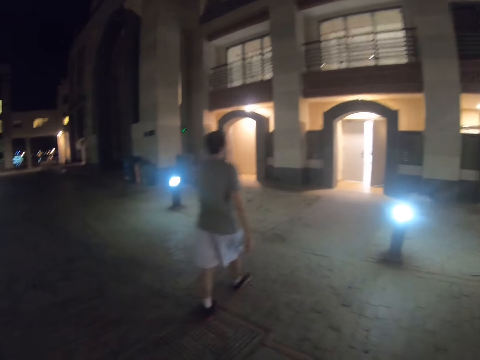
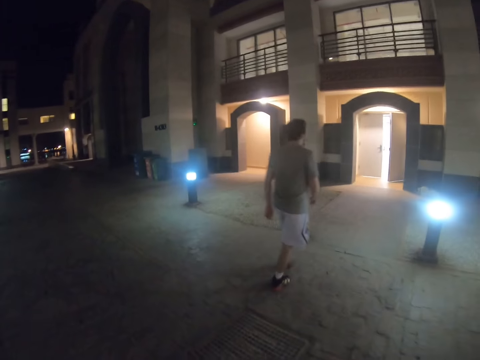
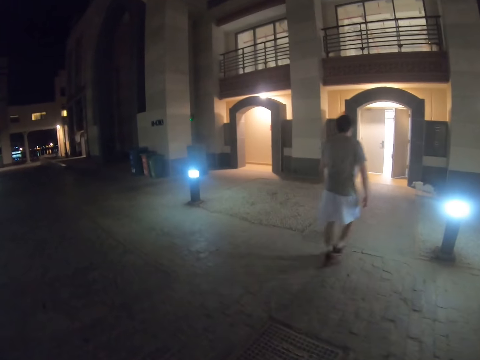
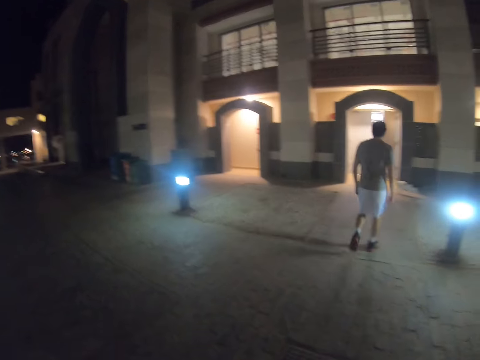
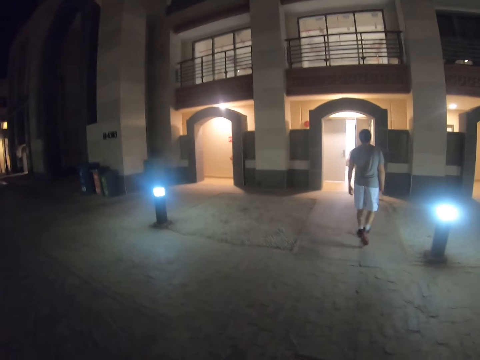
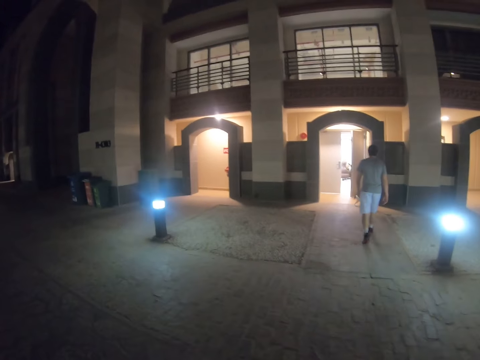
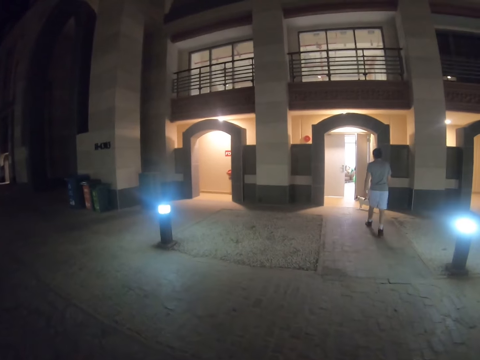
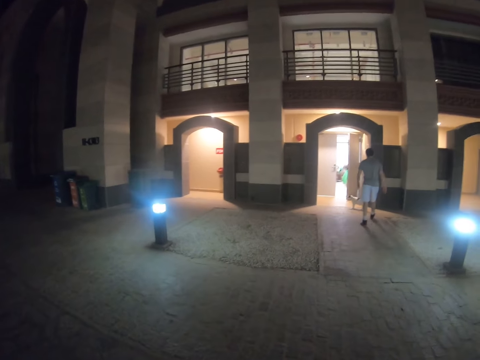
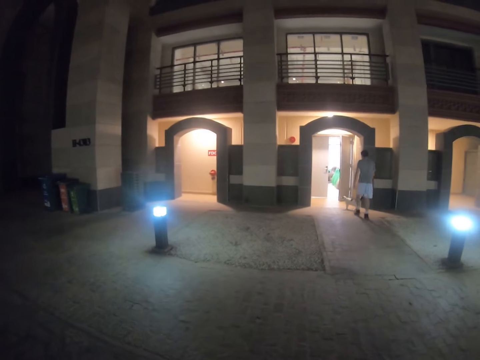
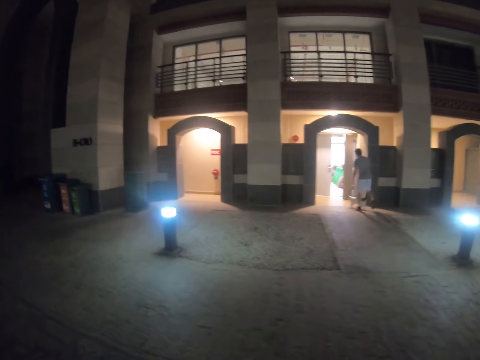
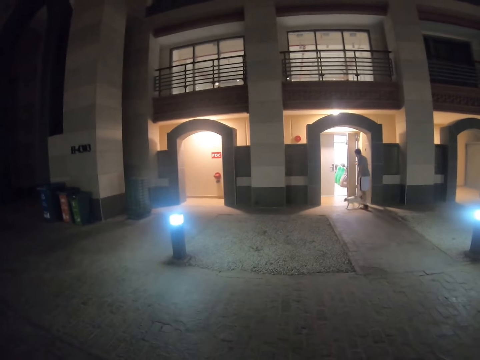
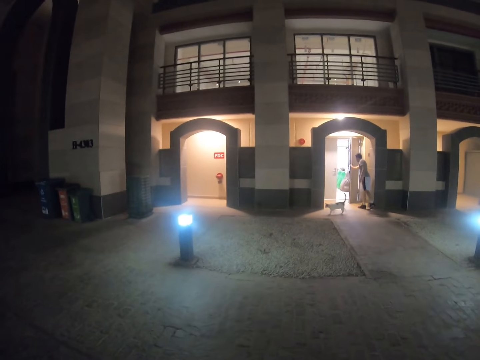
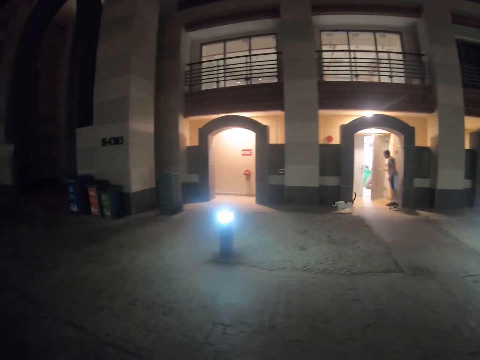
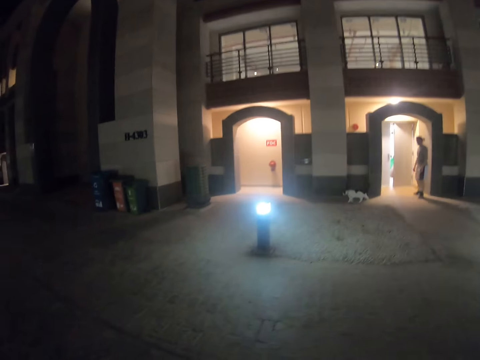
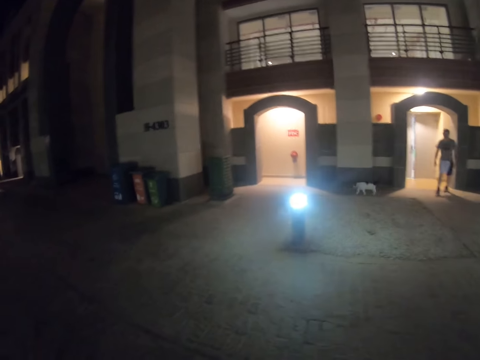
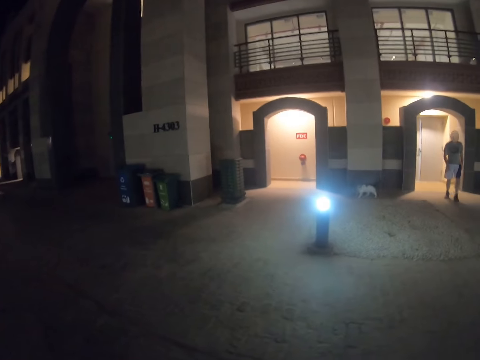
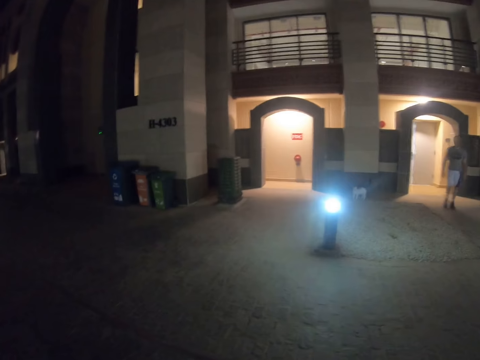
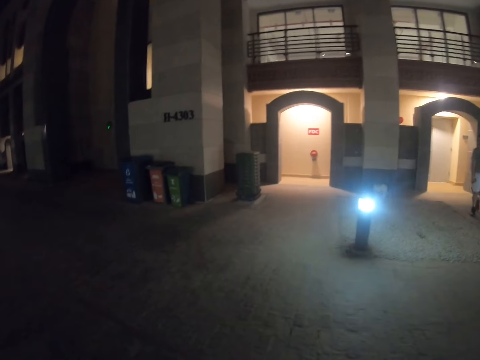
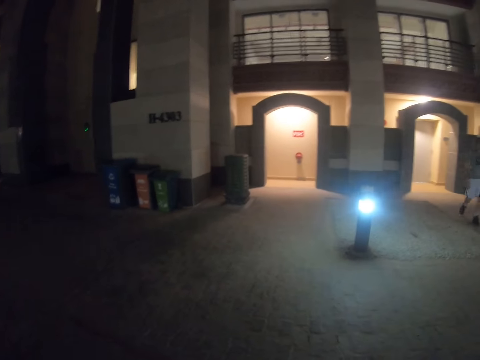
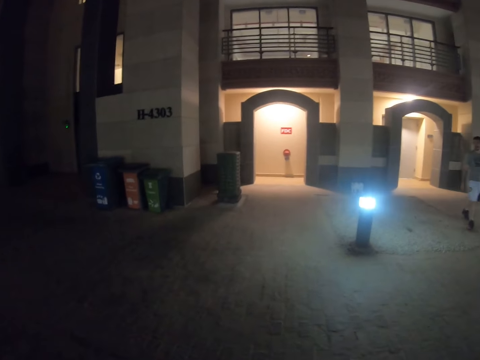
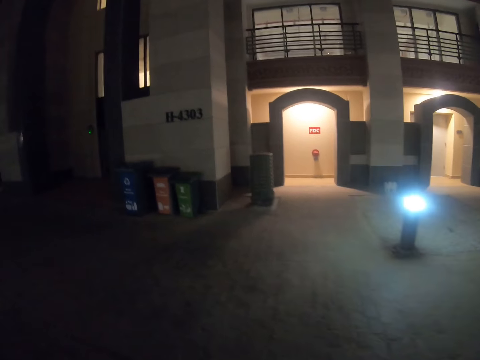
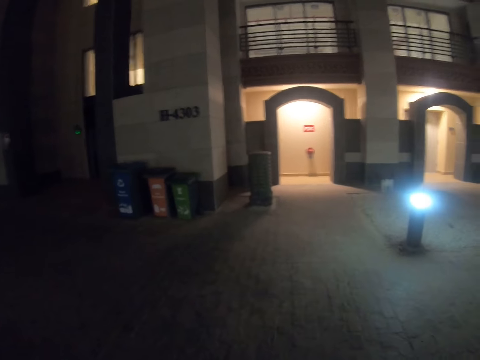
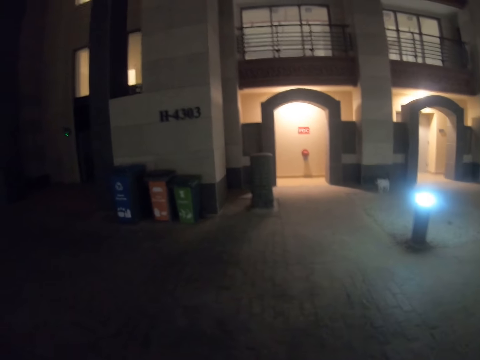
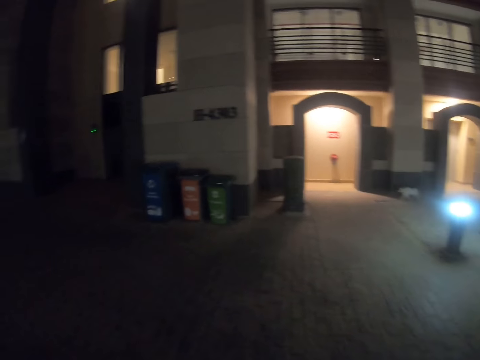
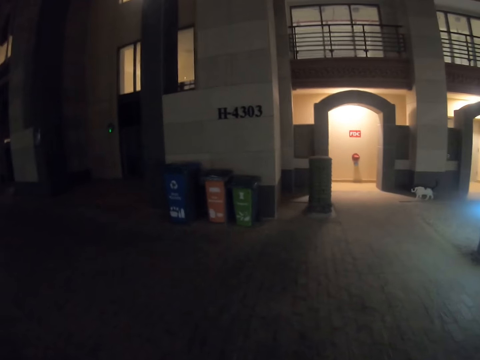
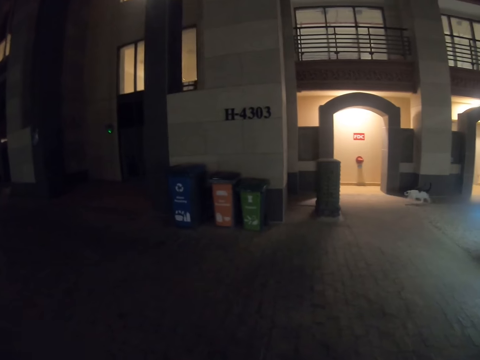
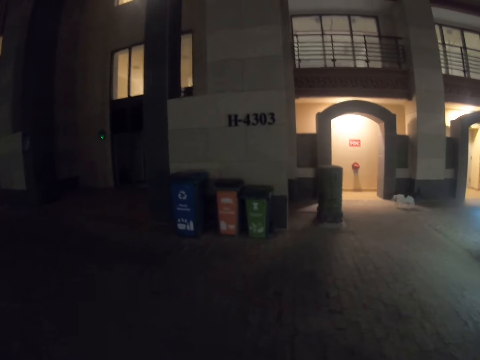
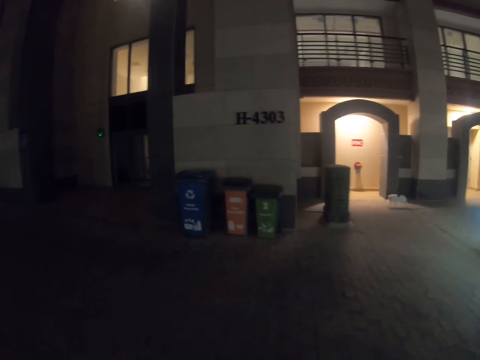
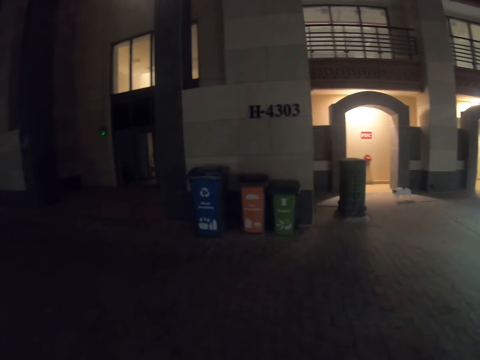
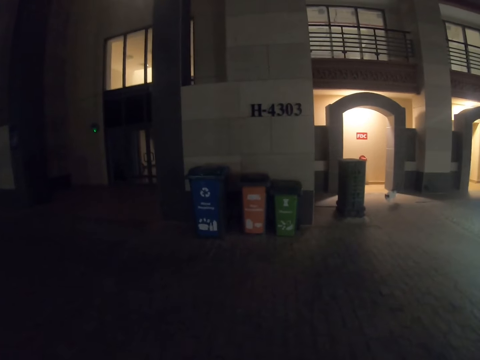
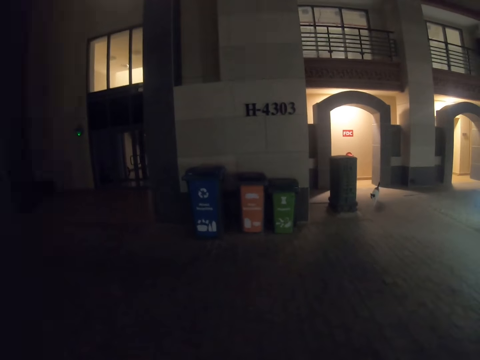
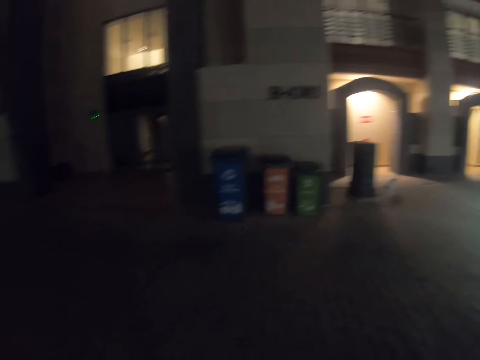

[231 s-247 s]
A man walks towards the cat. The man closes the door. The camera wearer looks at the cat.

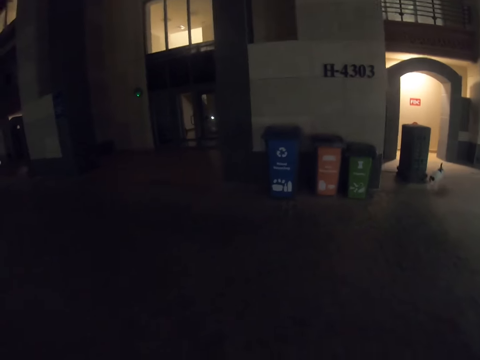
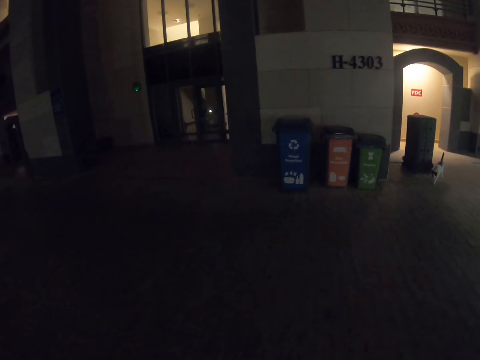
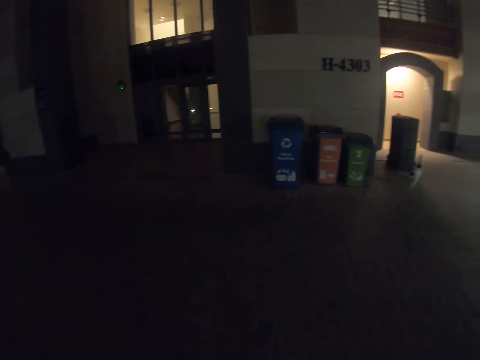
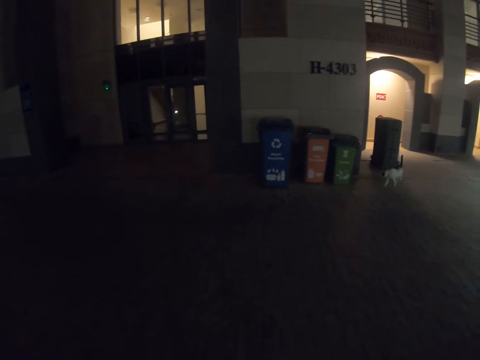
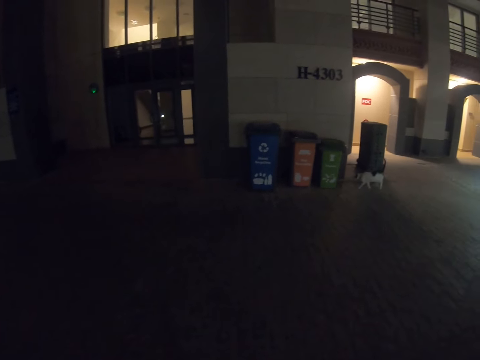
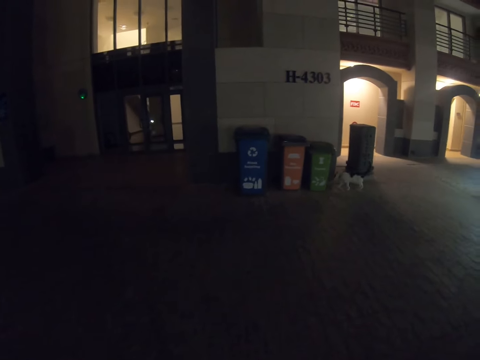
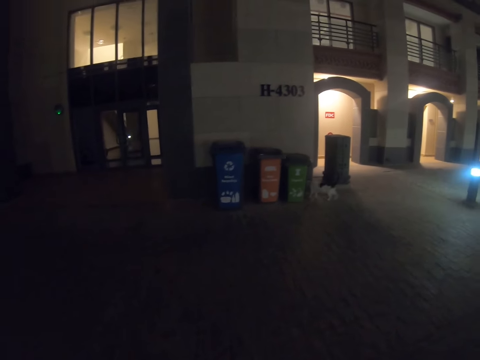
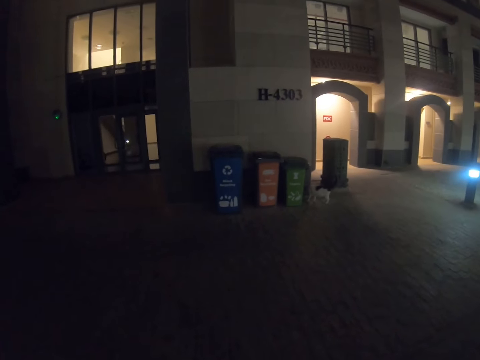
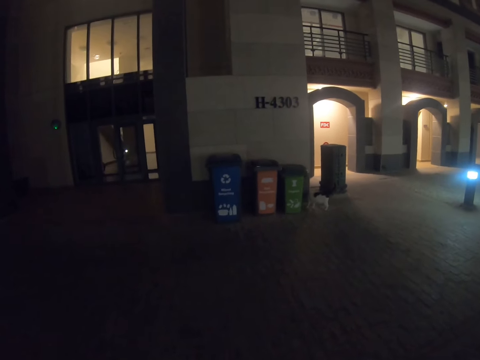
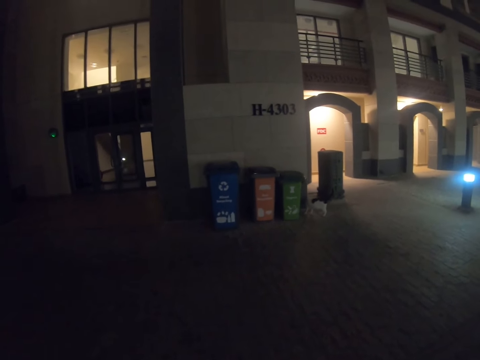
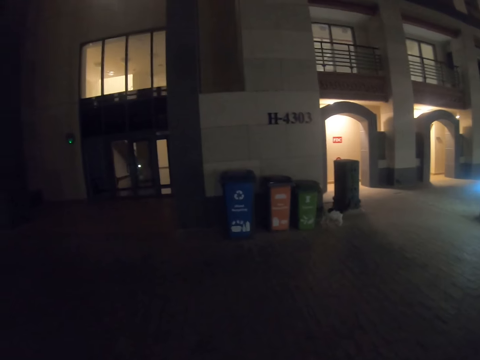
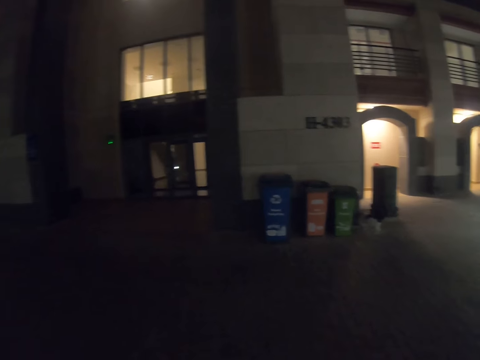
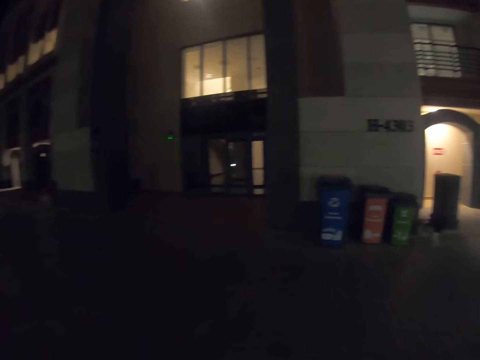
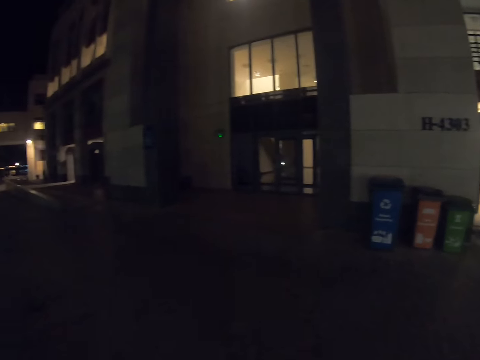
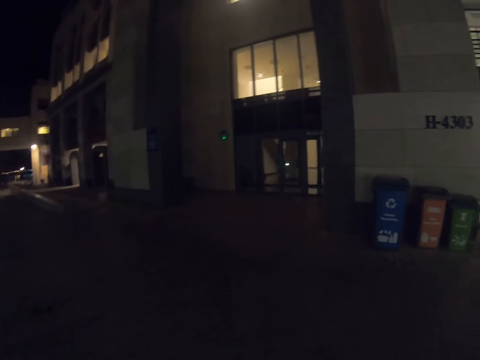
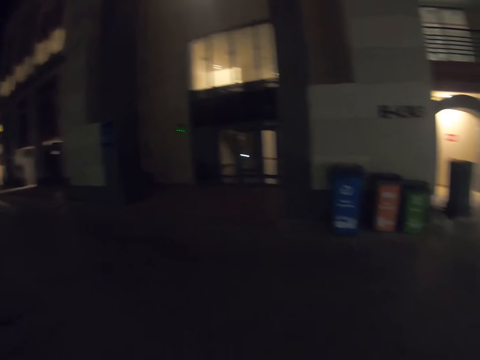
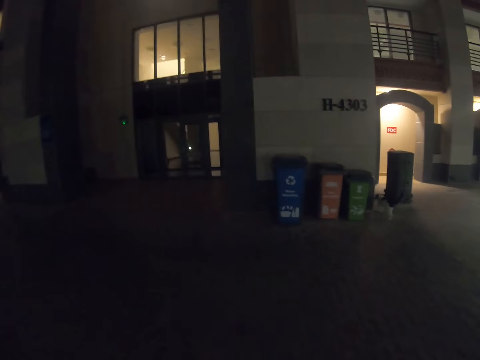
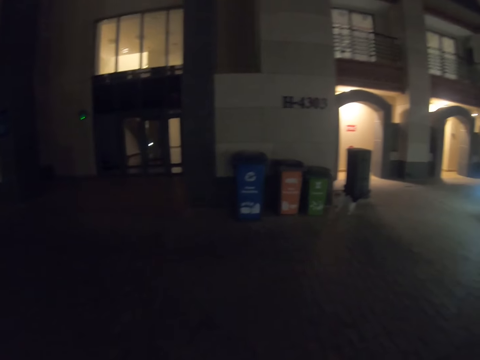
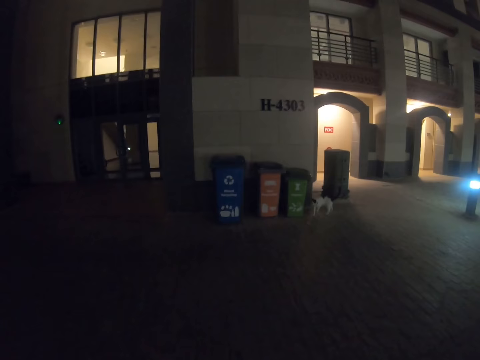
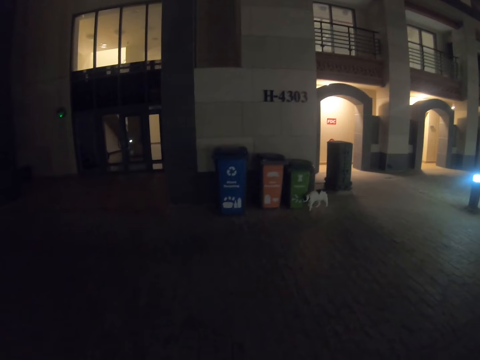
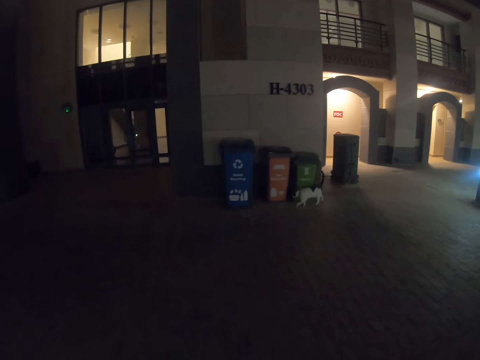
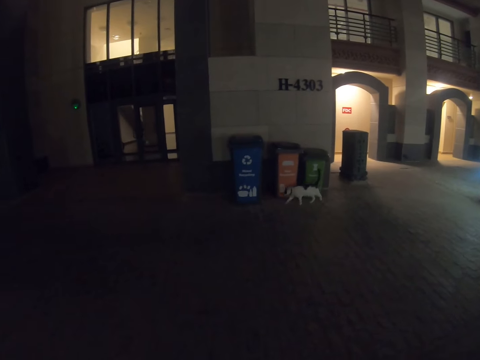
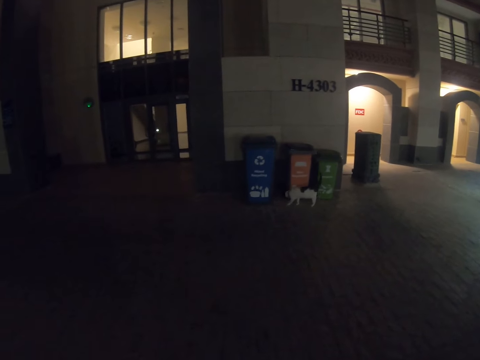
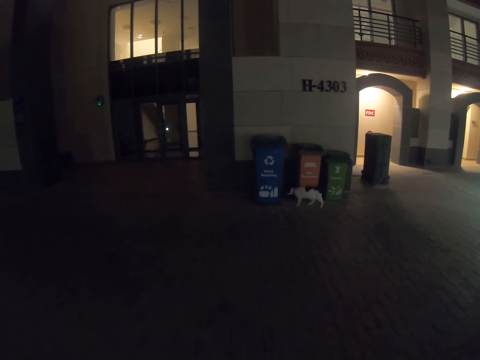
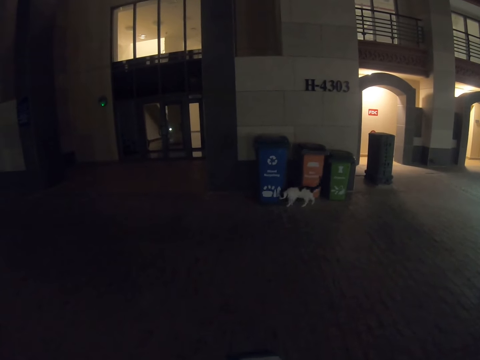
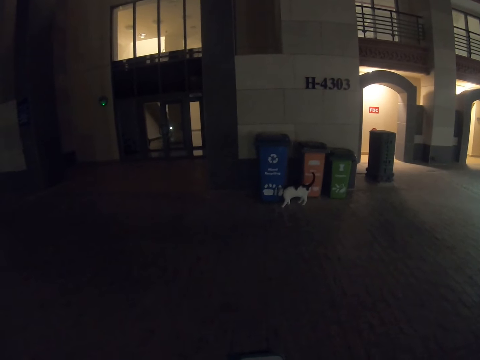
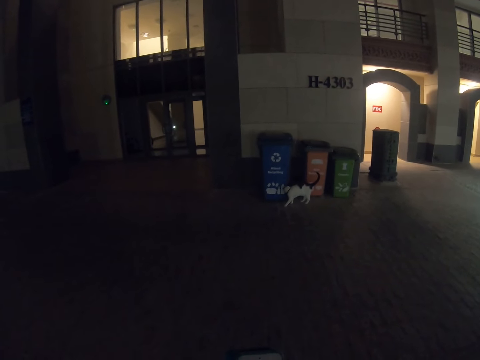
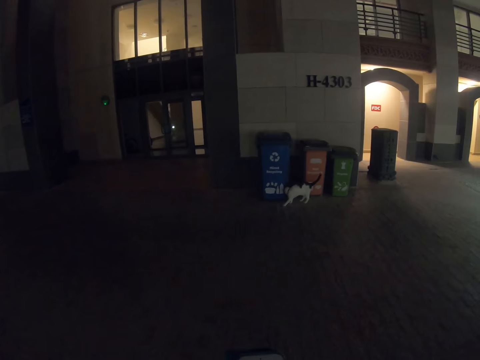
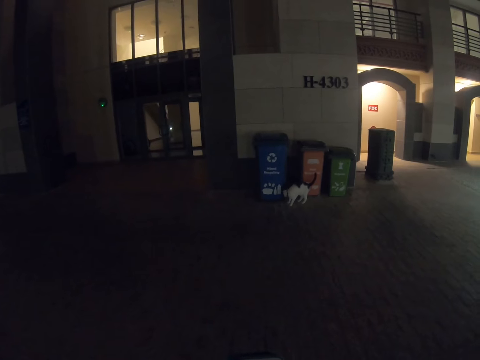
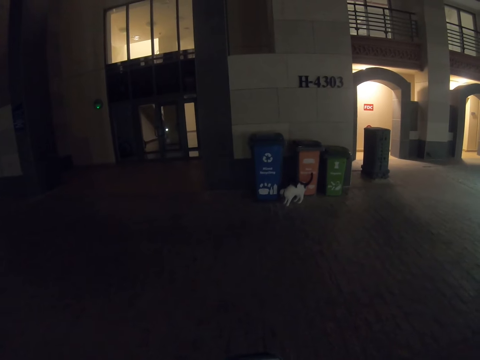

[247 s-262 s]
A man stands on a pavement.
